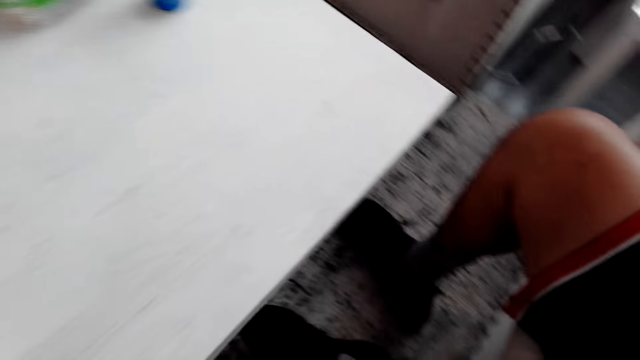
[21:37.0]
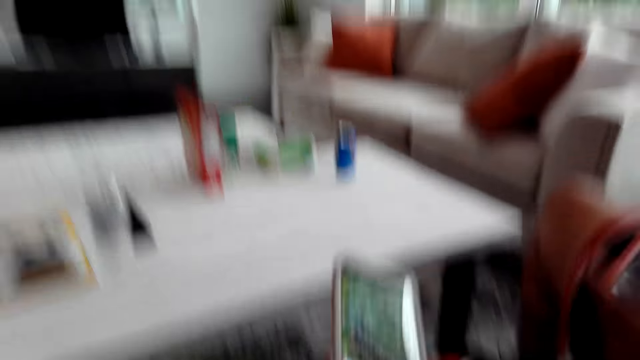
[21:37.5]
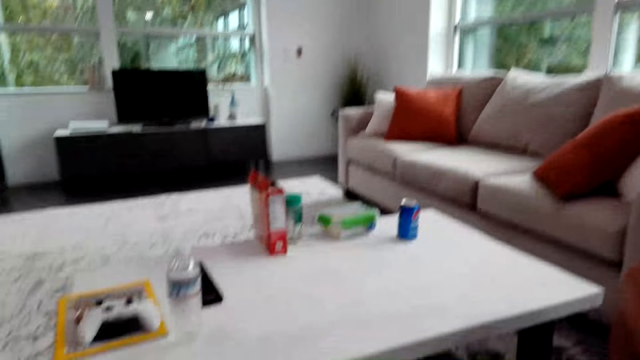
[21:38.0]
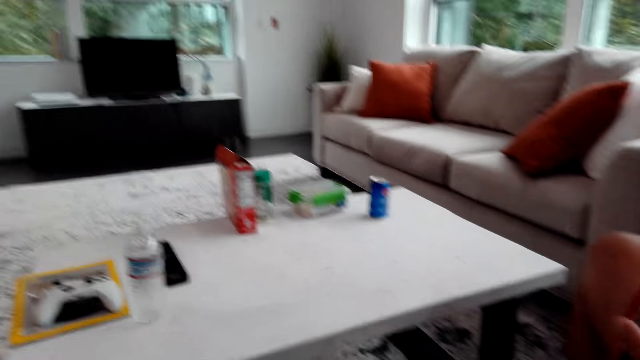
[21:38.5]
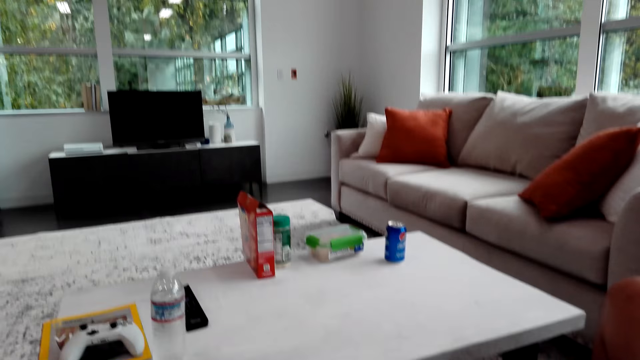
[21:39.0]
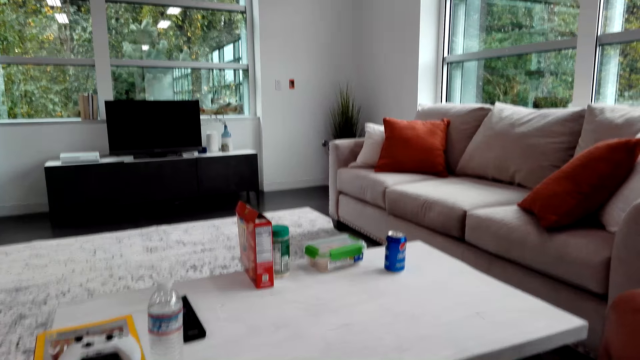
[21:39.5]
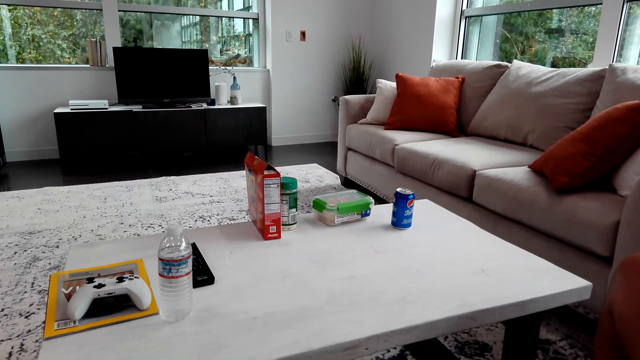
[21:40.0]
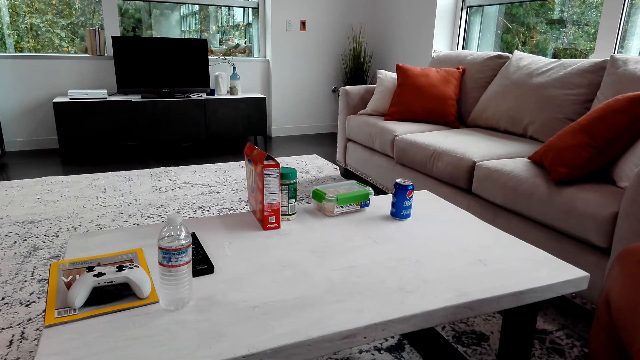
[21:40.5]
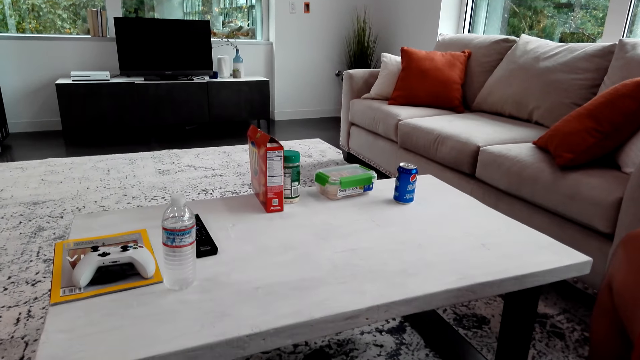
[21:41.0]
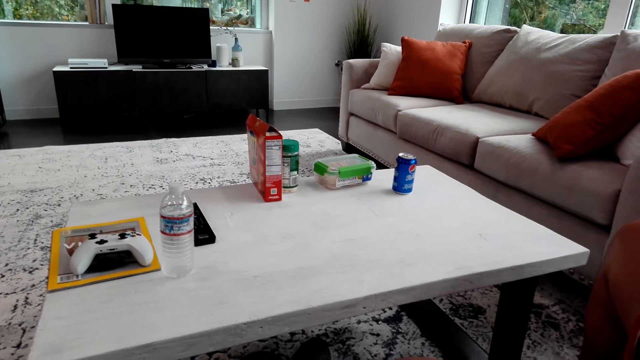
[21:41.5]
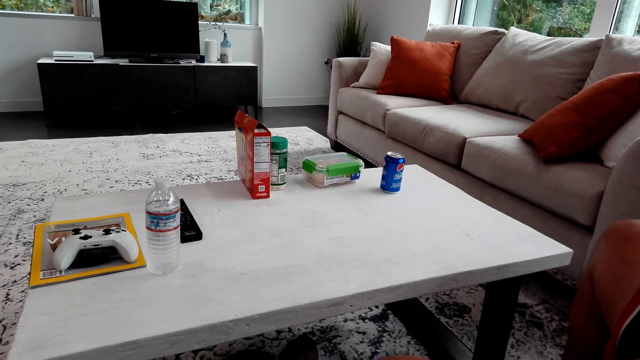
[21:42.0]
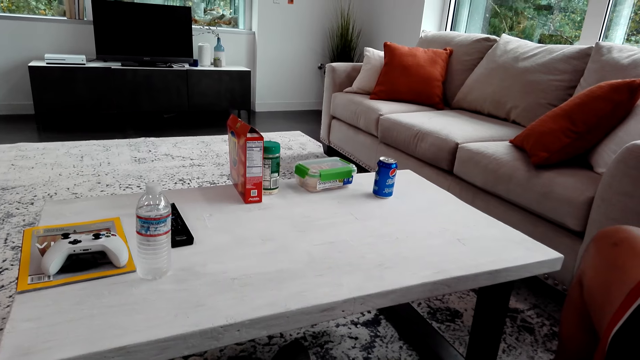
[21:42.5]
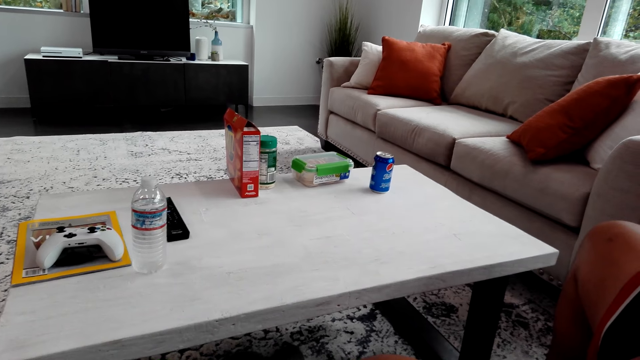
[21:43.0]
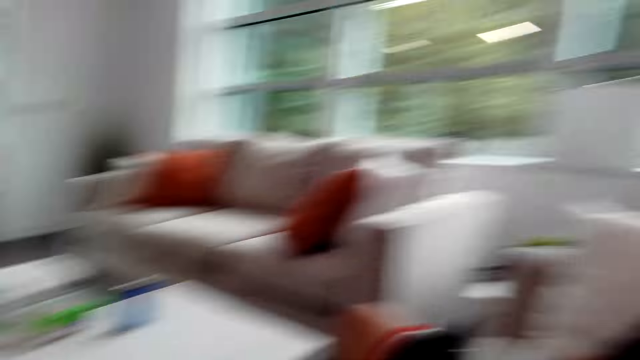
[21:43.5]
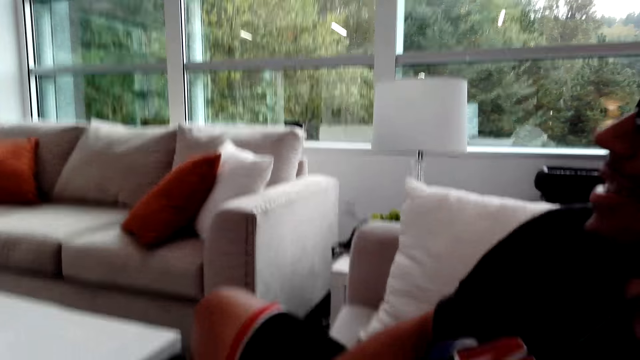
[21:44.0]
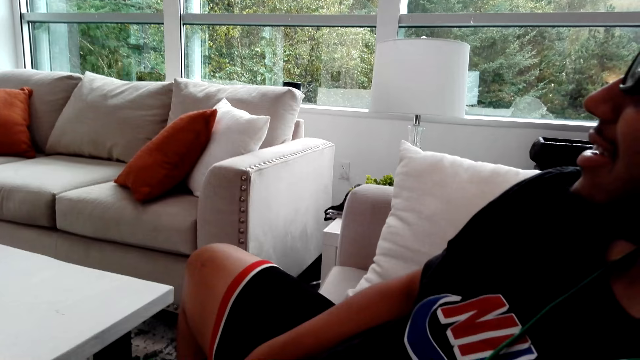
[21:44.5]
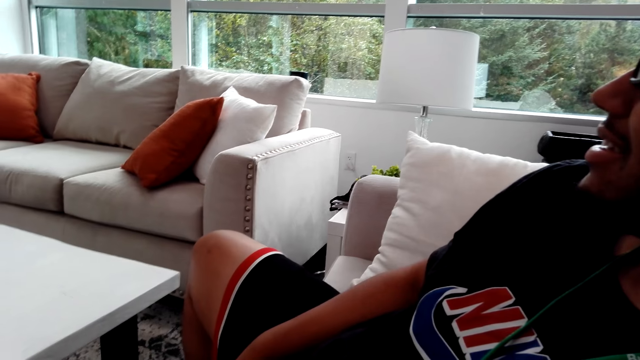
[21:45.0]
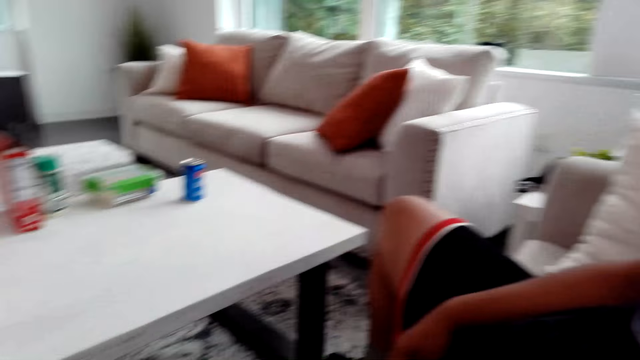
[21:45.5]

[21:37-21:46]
The camera wearer looks around.

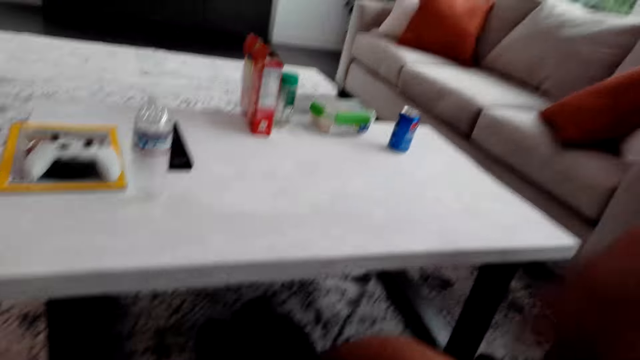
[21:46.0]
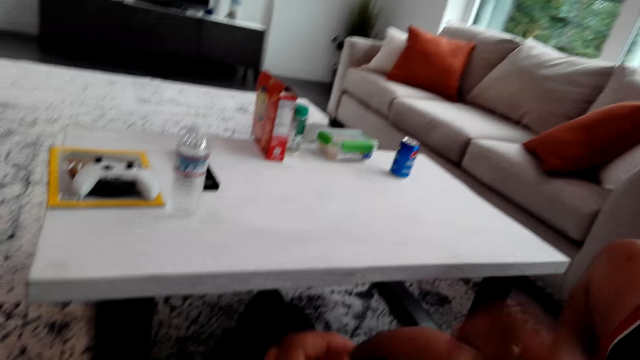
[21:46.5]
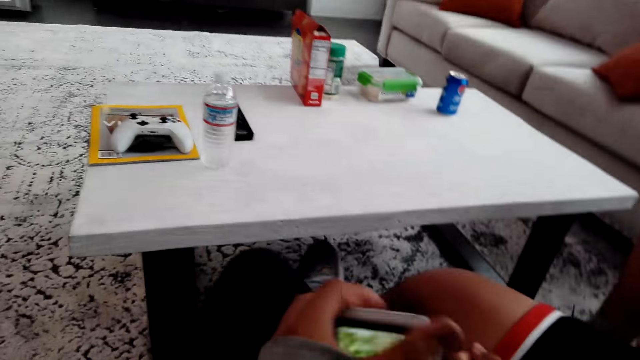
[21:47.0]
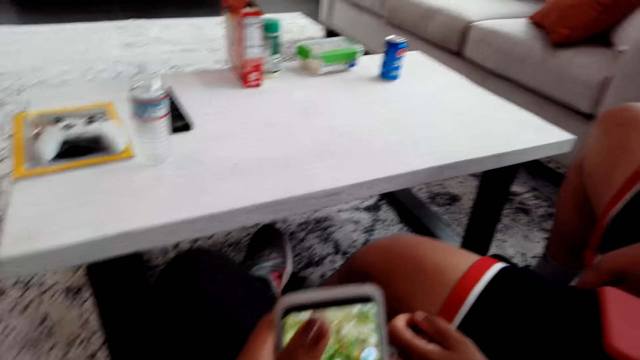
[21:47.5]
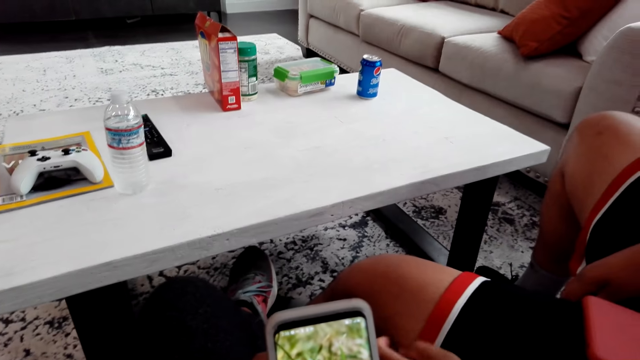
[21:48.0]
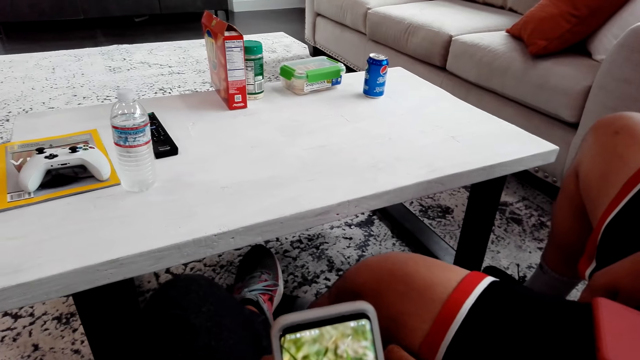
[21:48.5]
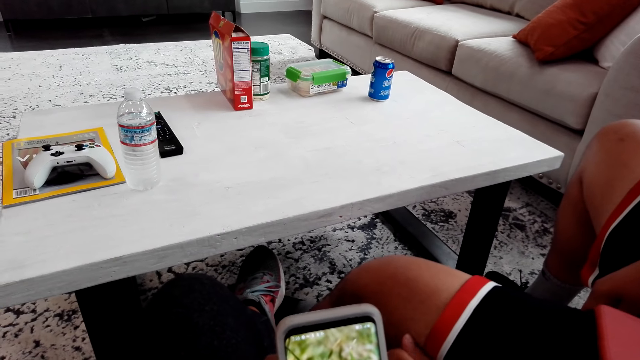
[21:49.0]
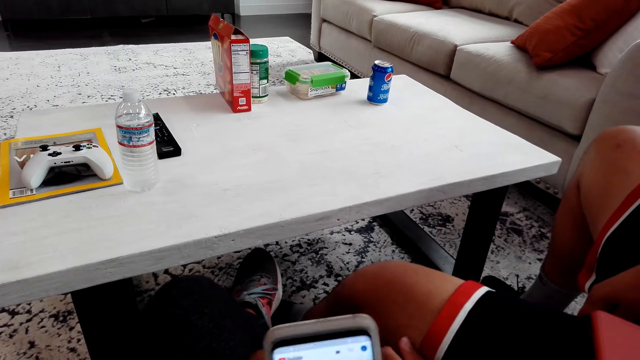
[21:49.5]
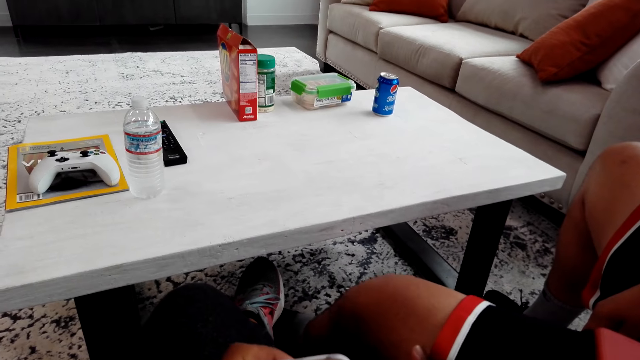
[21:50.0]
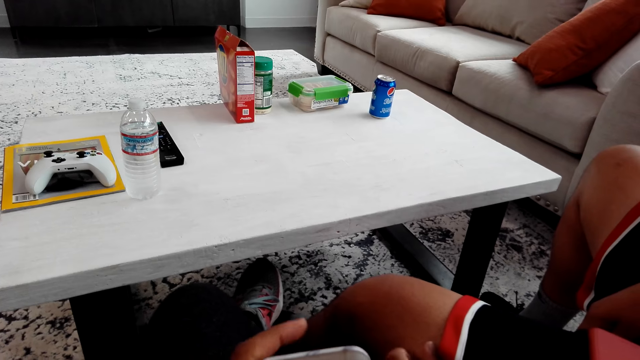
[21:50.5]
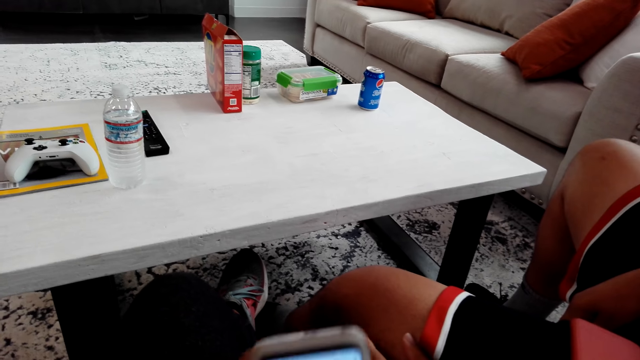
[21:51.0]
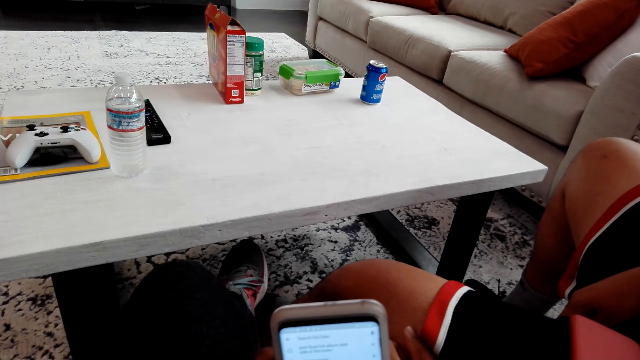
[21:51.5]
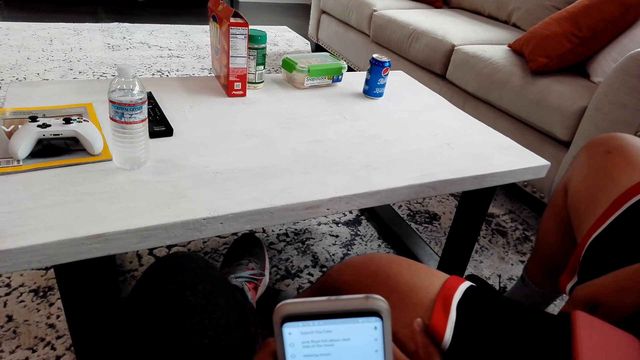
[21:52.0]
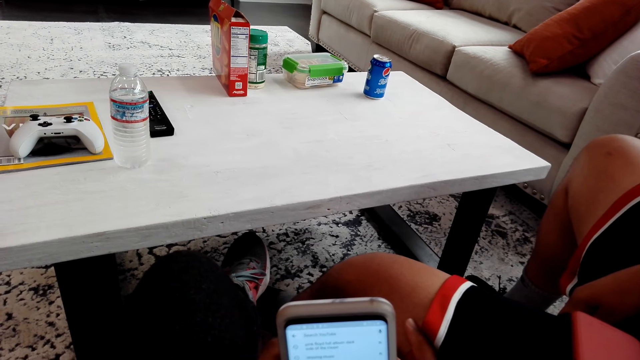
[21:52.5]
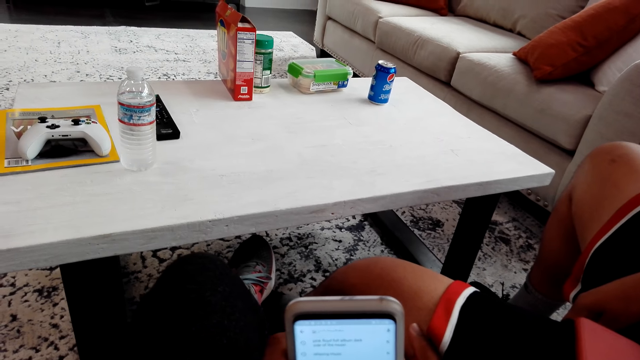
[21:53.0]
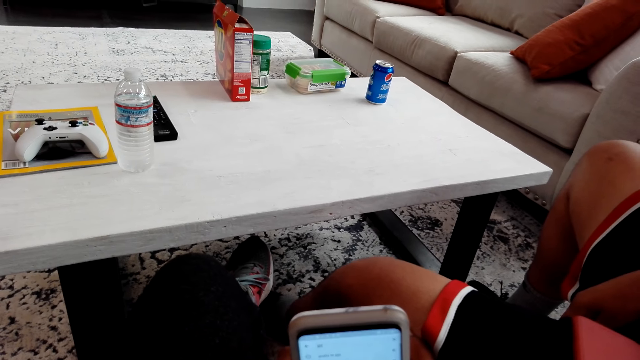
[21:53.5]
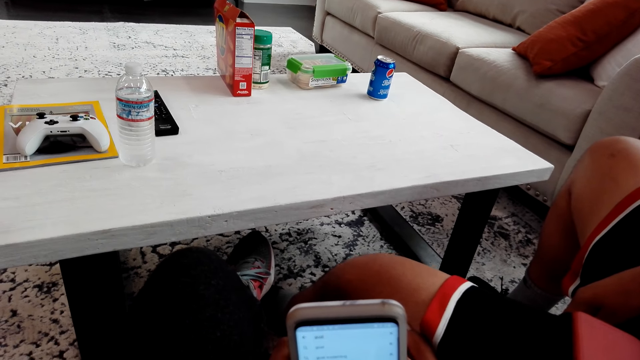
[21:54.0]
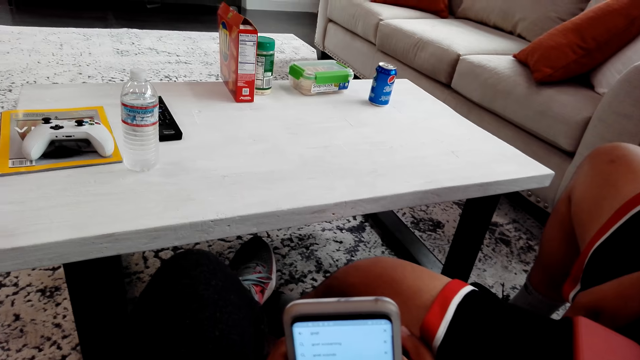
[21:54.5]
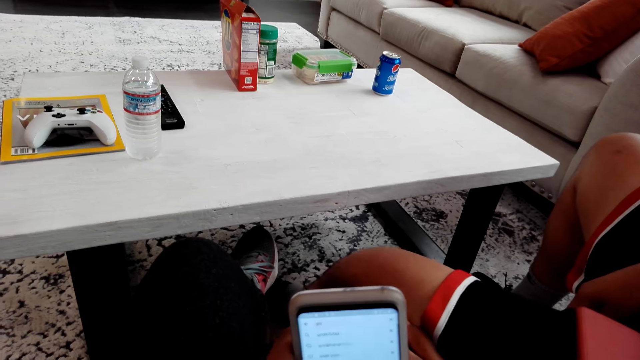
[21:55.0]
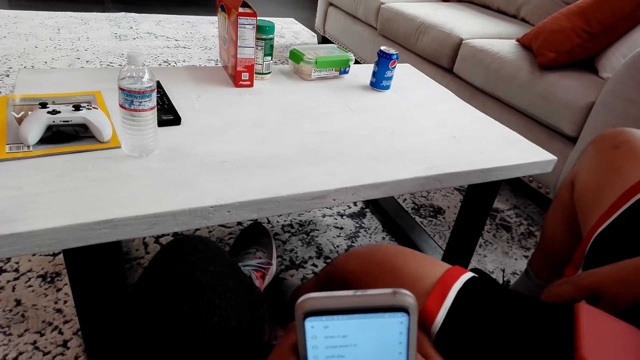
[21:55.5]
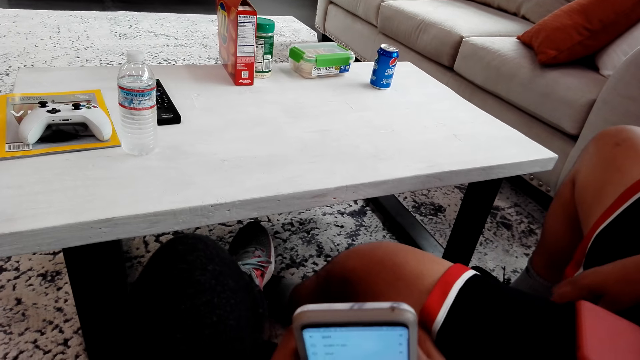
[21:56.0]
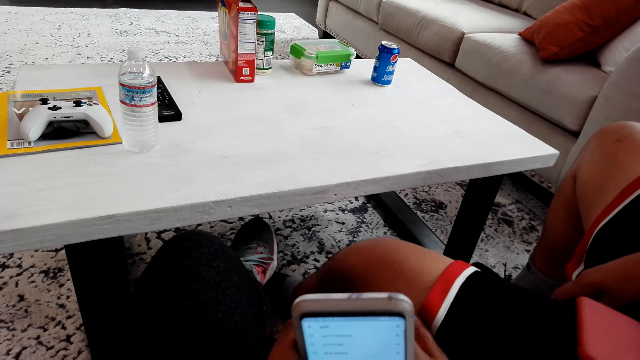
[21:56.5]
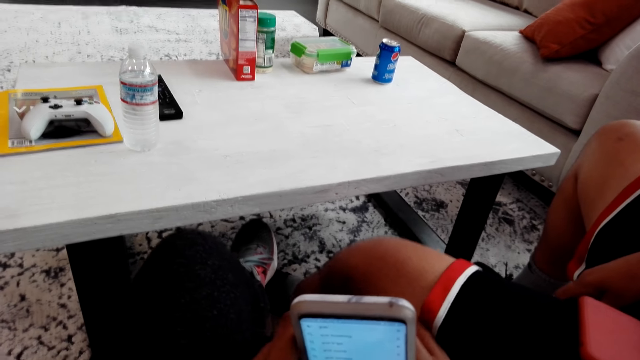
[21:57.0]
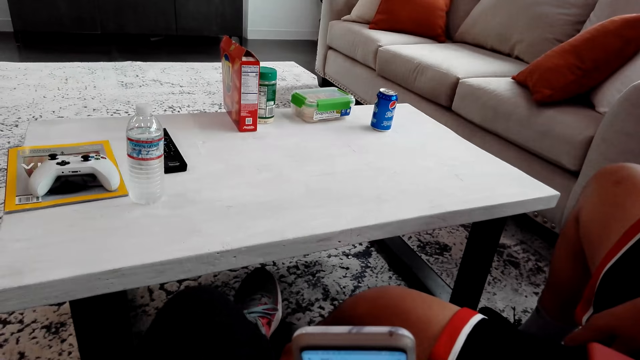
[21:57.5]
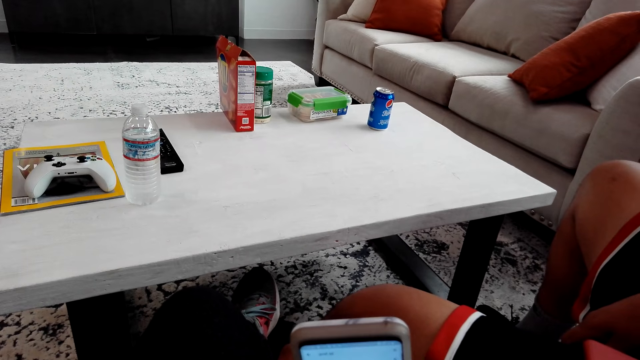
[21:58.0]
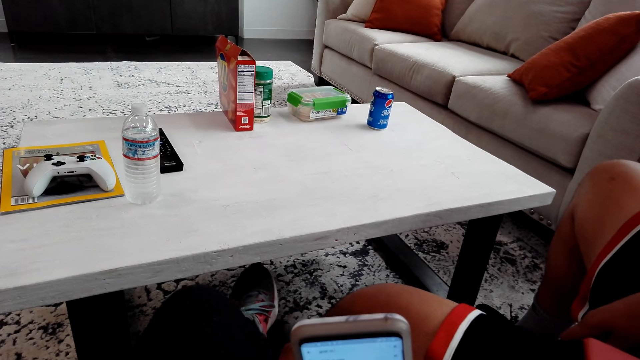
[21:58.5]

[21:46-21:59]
The camera wearer looks around. A man moves his hand. The camera wearer operates the phone. The man swings his legs. The camera wearer operates the phone. The man moves his hand.
